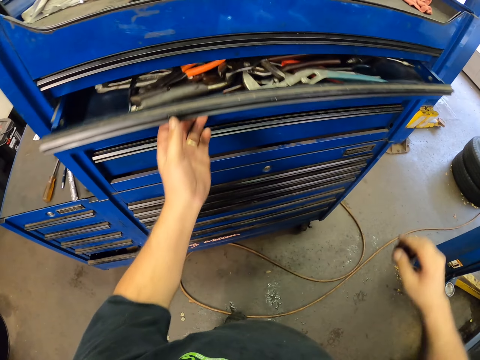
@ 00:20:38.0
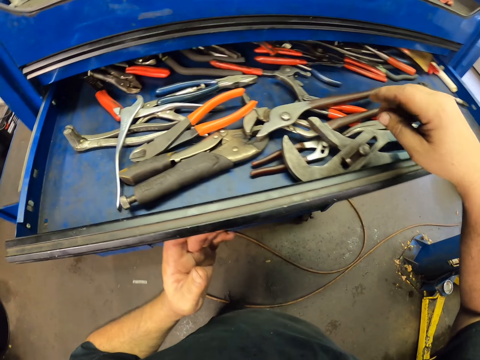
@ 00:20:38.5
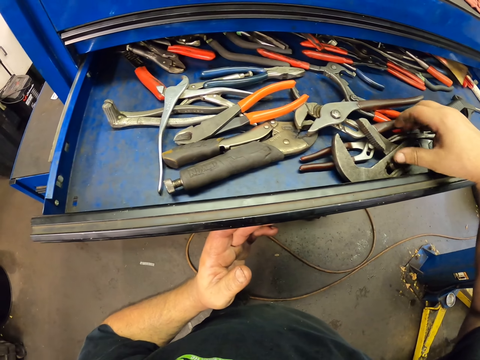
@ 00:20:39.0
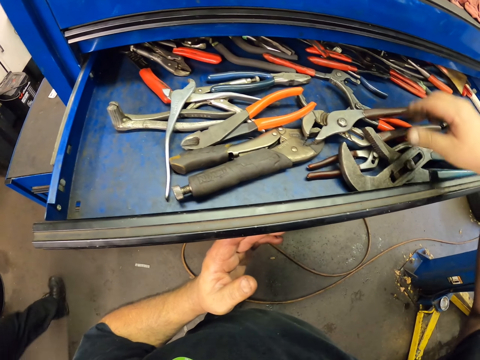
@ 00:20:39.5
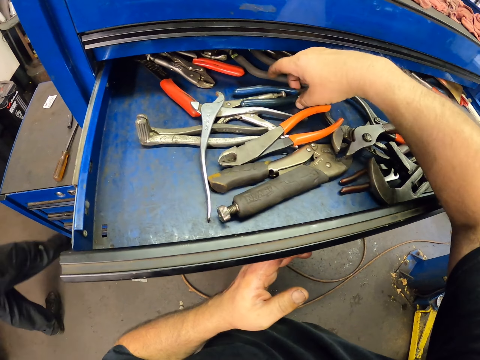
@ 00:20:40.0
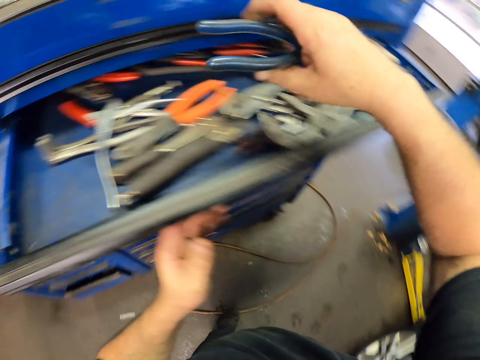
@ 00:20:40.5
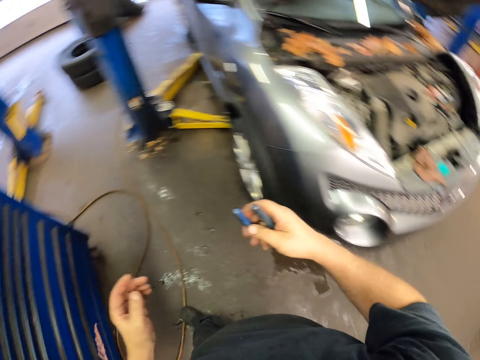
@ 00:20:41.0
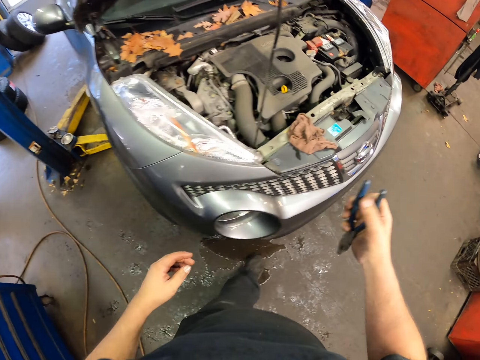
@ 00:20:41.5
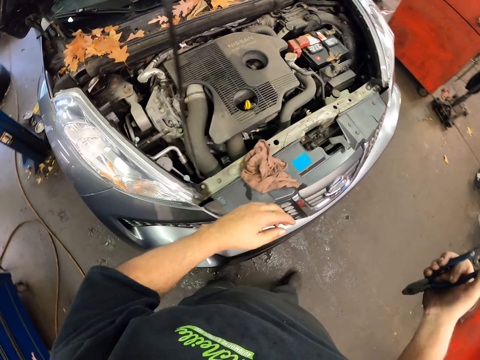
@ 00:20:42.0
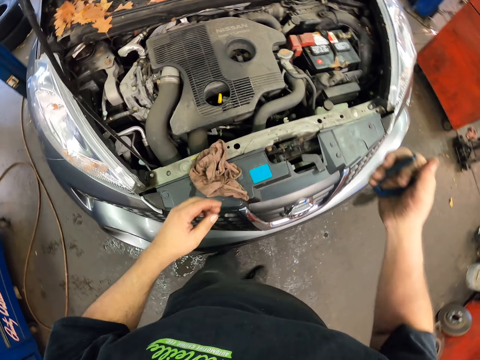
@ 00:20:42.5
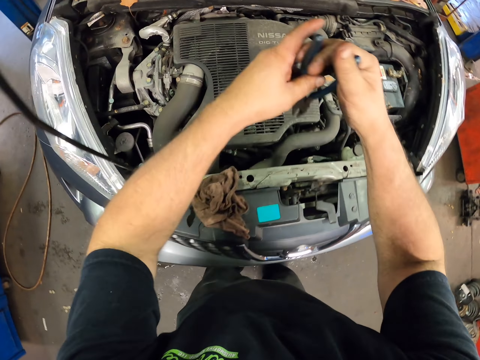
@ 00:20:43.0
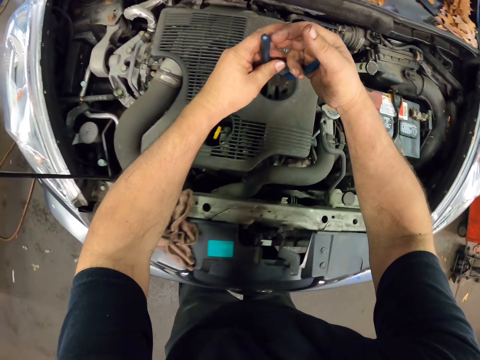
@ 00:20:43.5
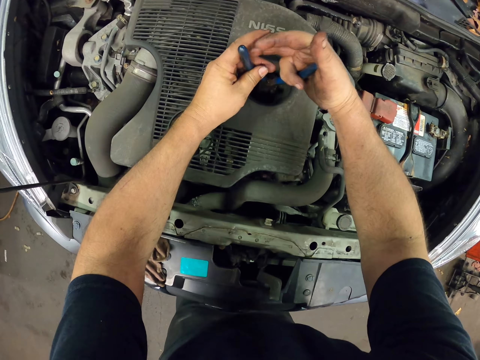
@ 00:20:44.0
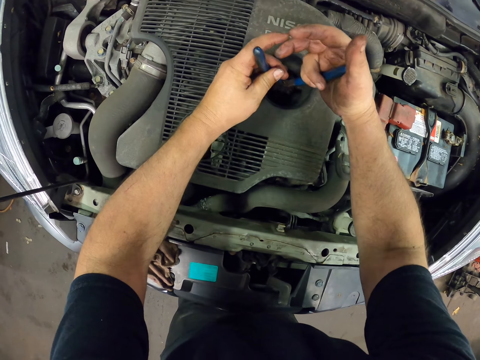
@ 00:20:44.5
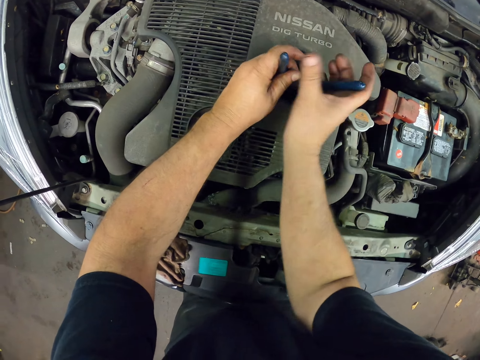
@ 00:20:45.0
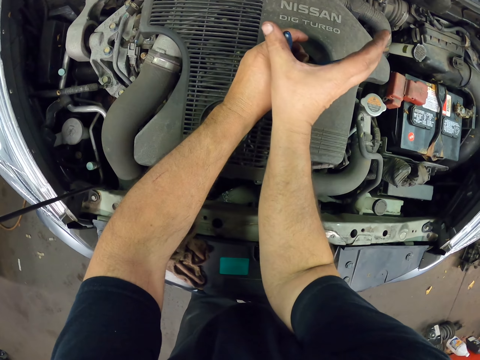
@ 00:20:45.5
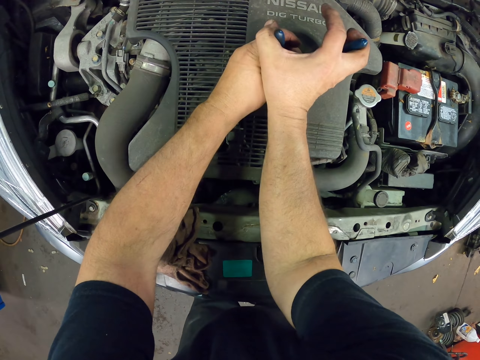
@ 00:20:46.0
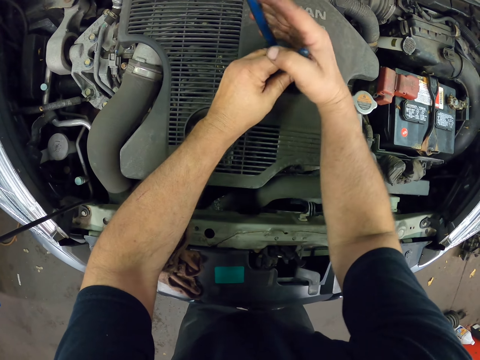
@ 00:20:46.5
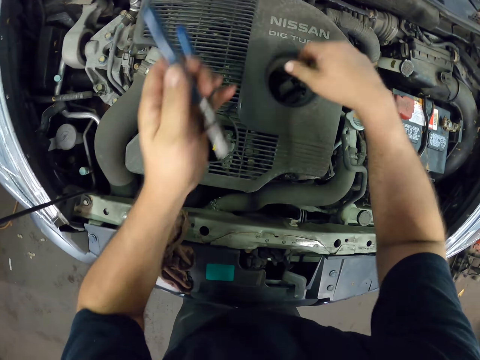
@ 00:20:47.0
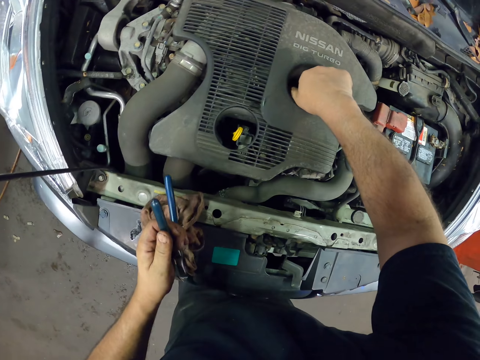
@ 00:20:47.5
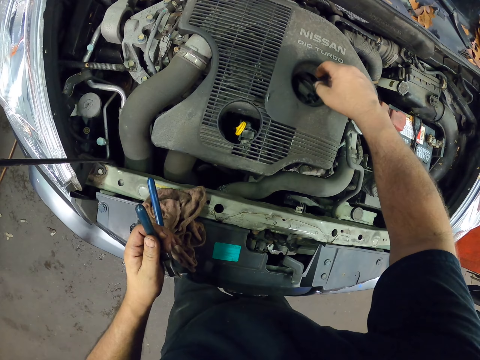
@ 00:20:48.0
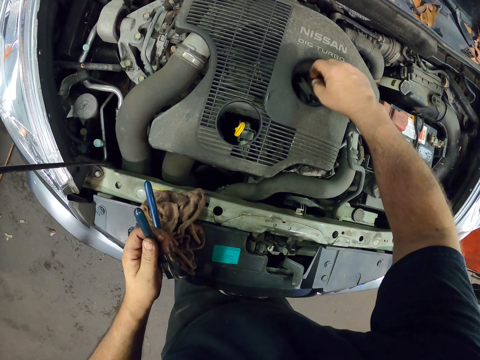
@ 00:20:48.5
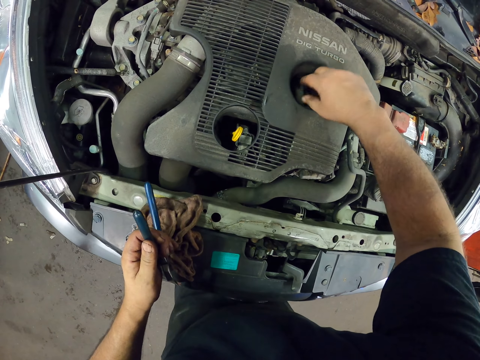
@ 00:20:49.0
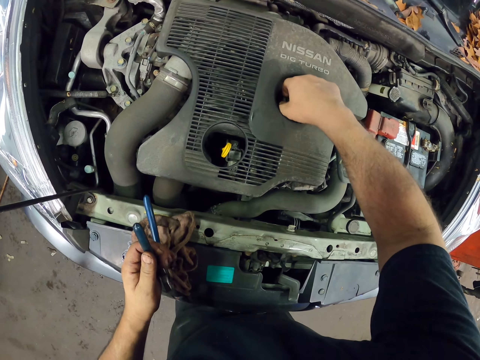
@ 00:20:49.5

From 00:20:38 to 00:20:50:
The camera wearer opens the drawer with a hand. They touch a tool with a hand. They pick the pliers with a hand. They lock the drawer with a hand. They open the oil tank with the pliers. They loosen the lid with the pliers. They open the lid with a hand.

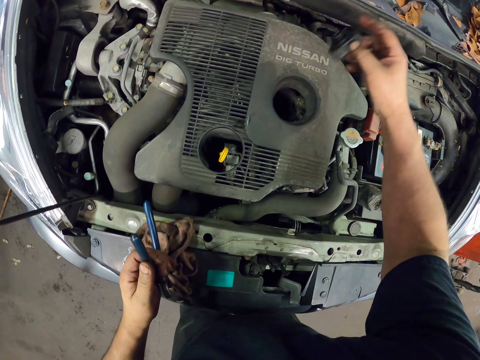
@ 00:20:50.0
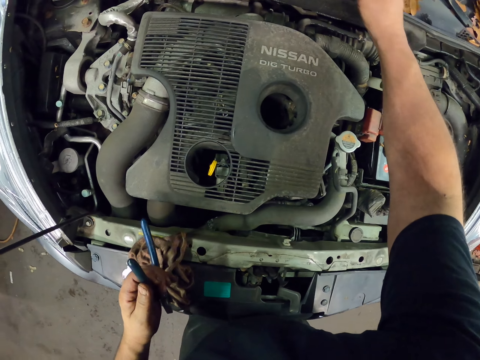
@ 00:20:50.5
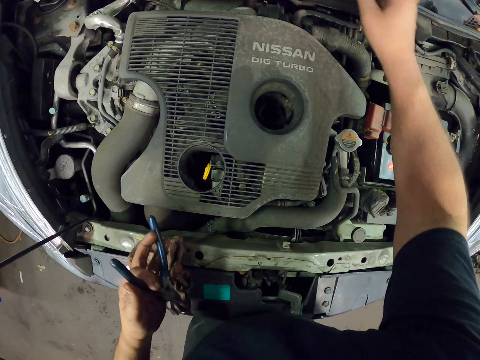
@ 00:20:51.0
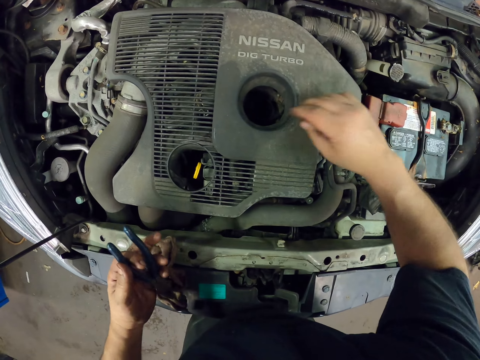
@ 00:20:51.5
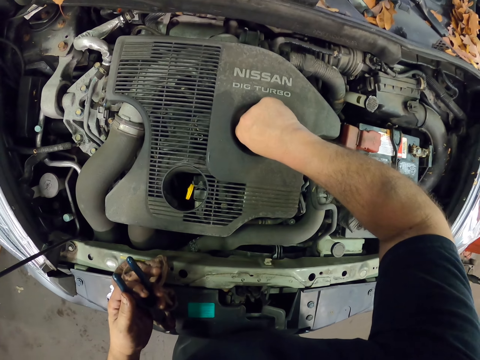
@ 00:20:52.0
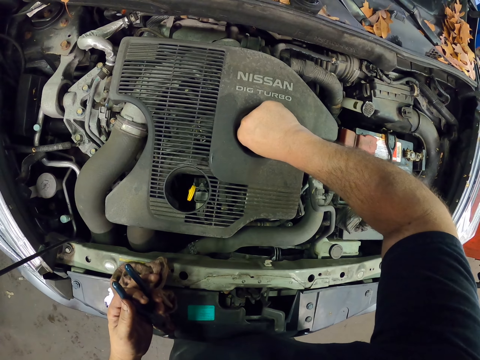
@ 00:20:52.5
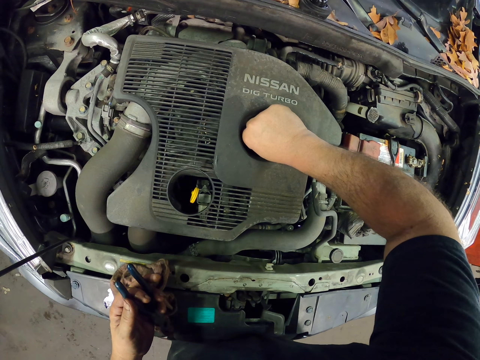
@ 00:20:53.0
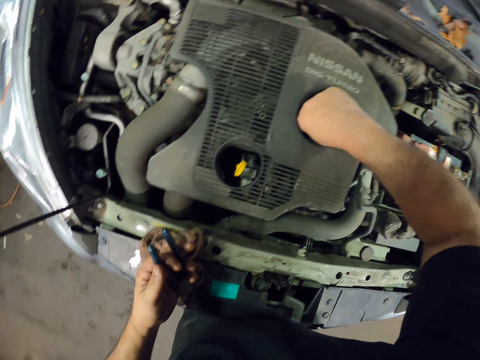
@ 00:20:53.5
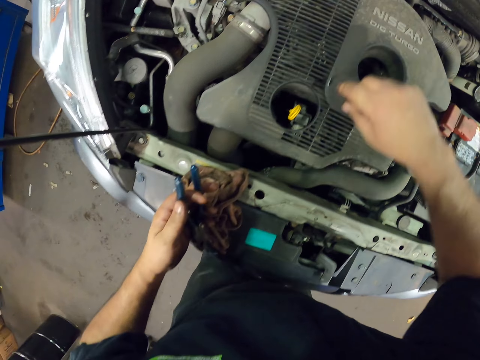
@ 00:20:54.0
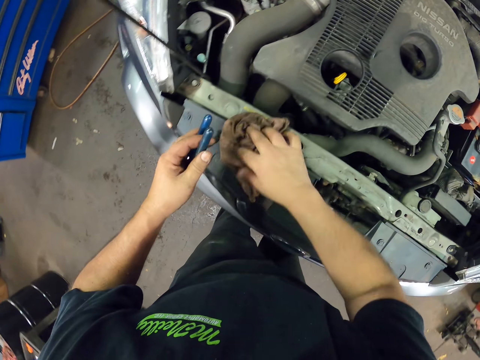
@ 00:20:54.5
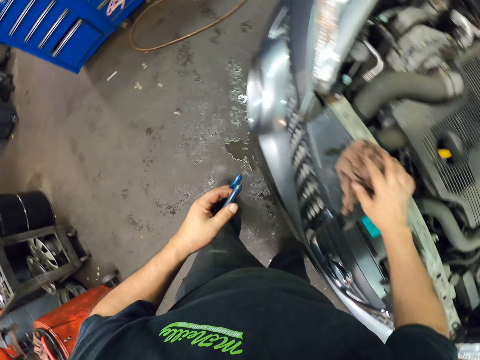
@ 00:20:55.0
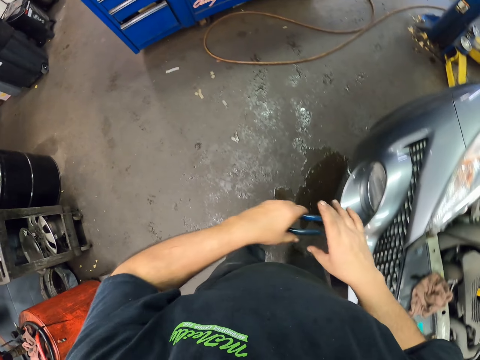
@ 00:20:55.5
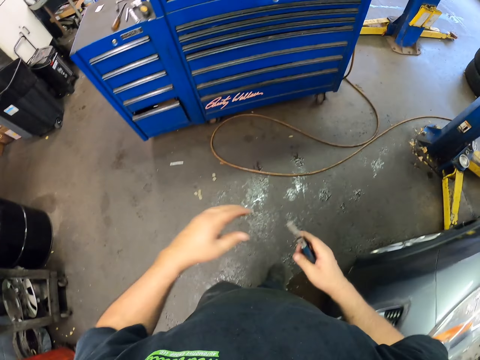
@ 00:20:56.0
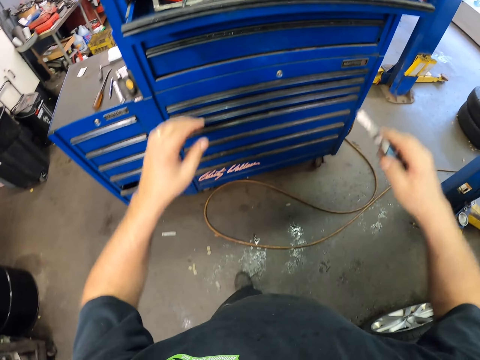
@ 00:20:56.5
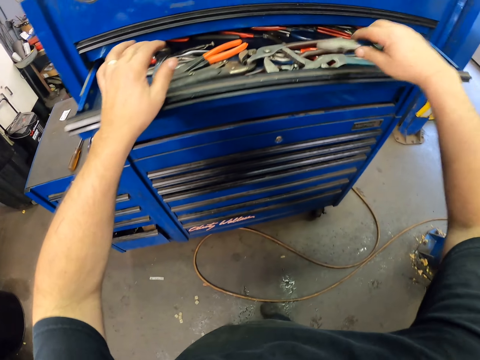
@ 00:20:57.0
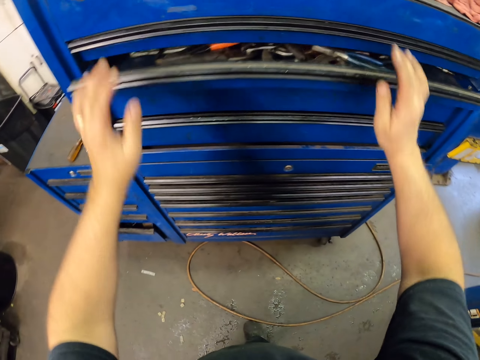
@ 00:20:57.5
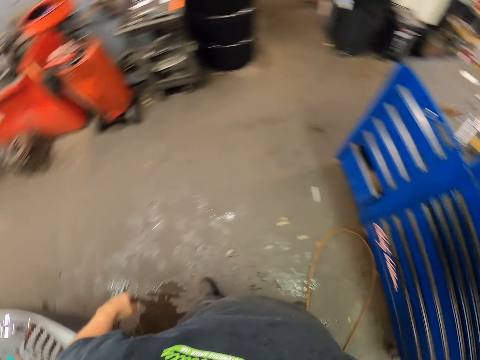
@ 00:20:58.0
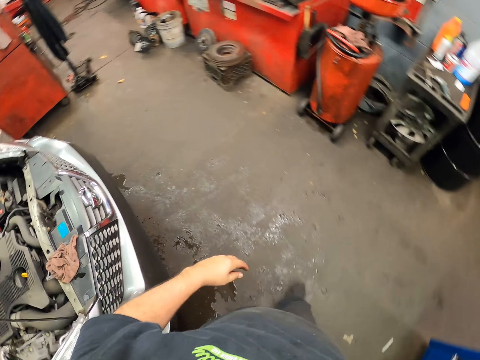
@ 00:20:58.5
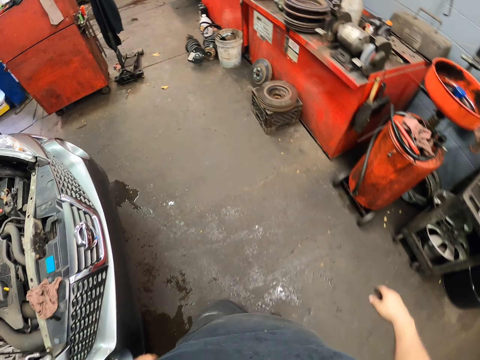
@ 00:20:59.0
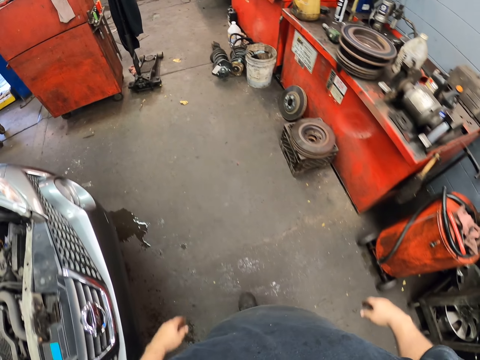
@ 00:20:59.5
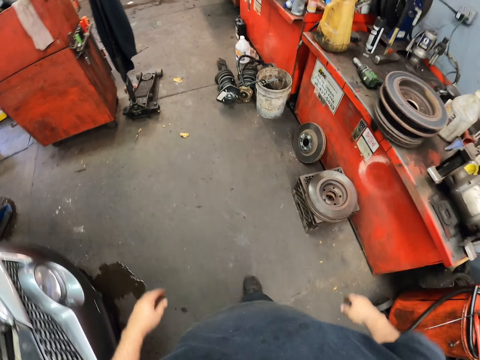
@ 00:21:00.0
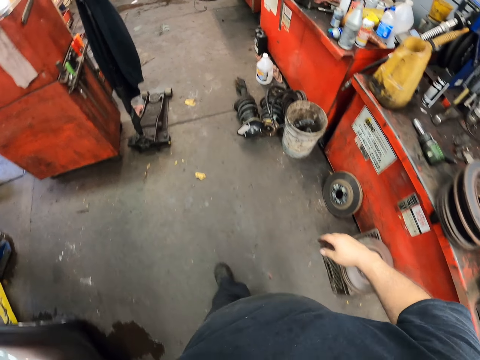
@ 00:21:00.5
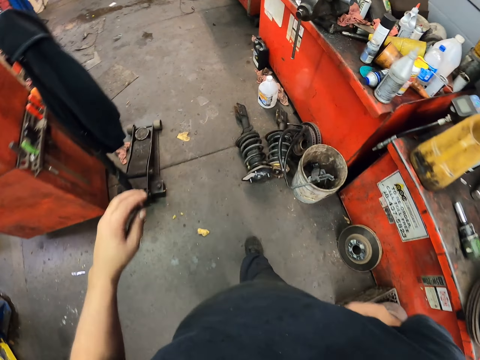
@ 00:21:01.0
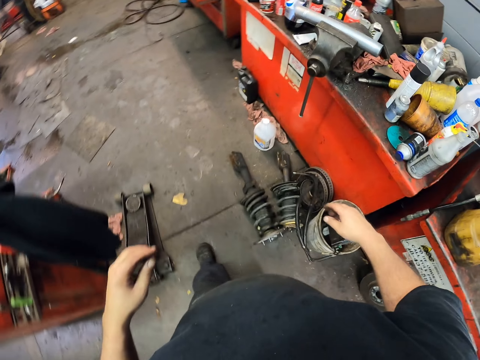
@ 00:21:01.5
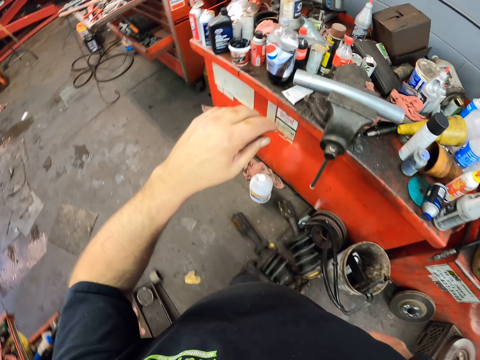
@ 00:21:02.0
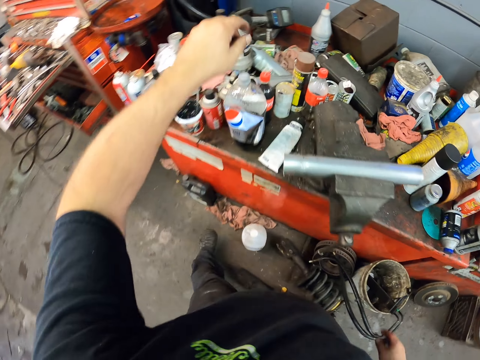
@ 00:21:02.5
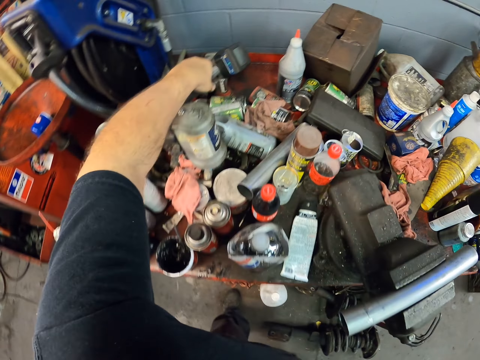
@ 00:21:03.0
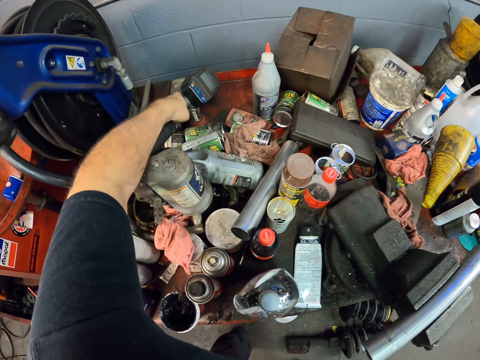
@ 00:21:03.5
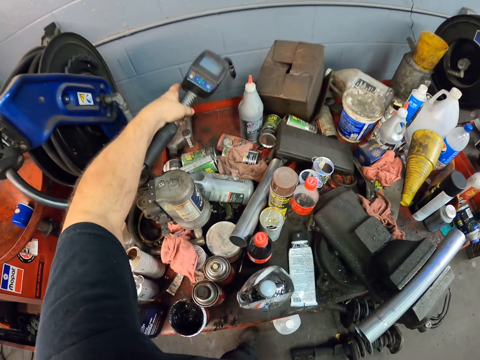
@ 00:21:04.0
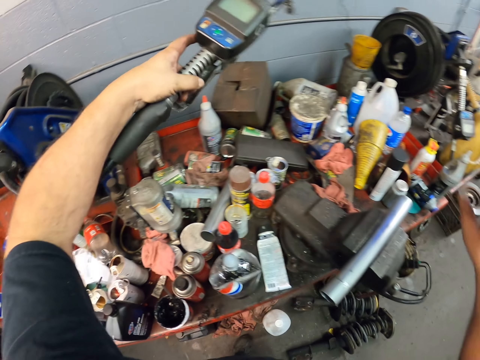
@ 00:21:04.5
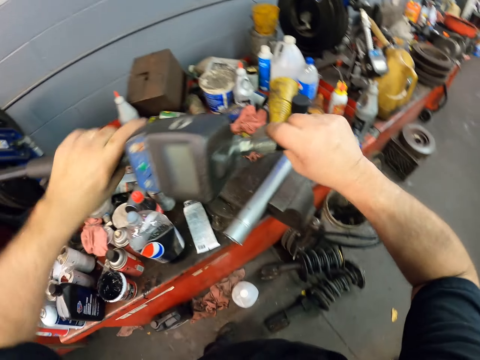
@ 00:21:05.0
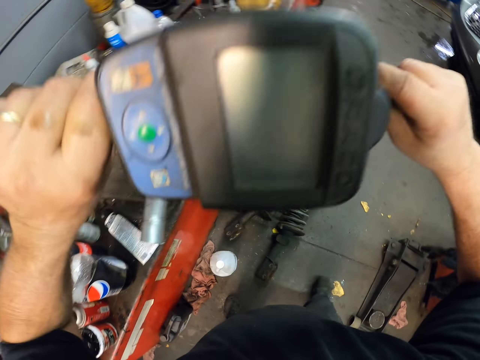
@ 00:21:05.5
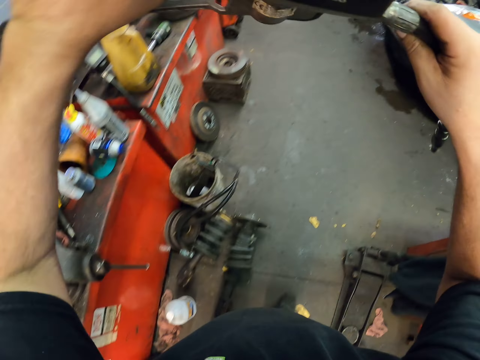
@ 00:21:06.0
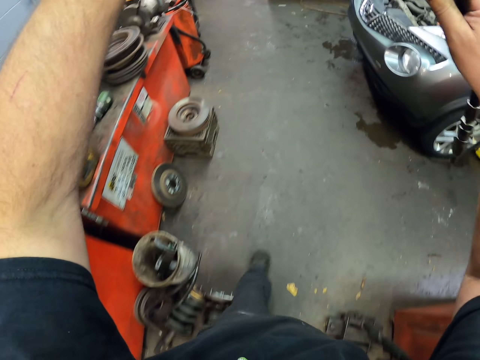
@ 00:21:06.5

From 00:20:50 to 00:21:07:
The camera wearer places the lid aside. They insert a hand on the oil tank in the bonnet. They walk around, touch the towel with a hand, place the pliers on the other hand, and walk towards the drawer. They put the pliers in the drawer. They lock the drawer with hands. They walk around the garage. They pick up an oil pump or pressure machine. They walk around. They hold the pressure machine with both hands.
